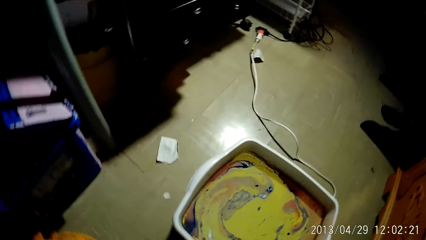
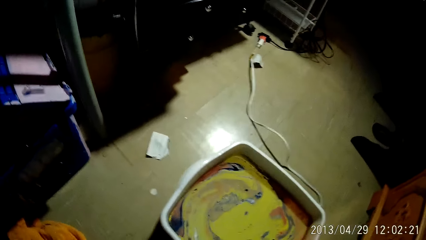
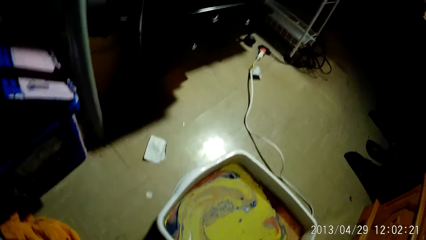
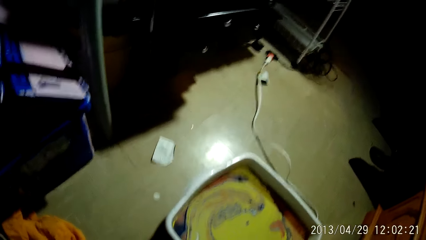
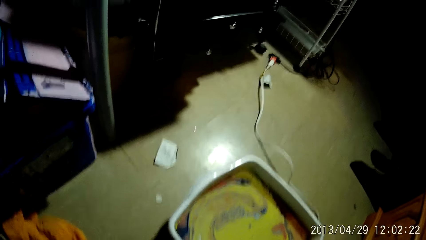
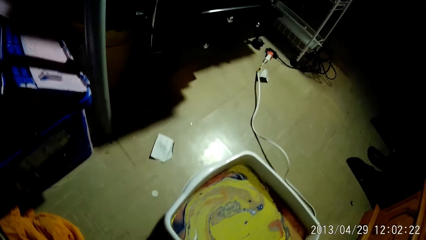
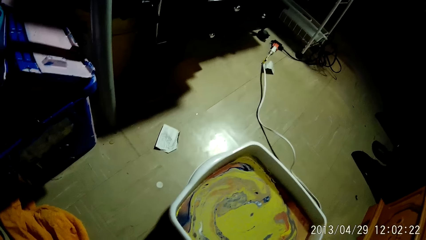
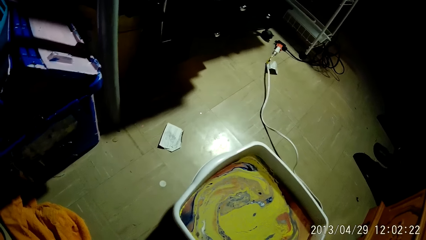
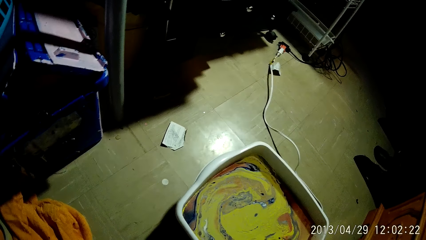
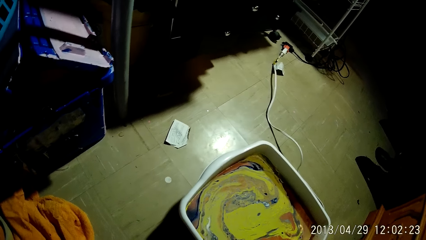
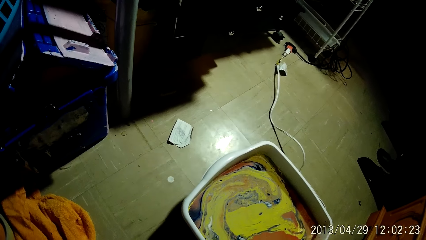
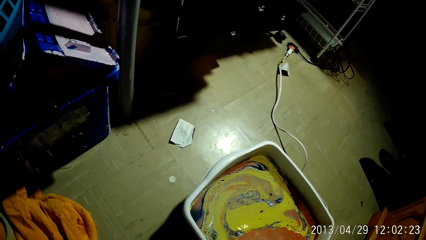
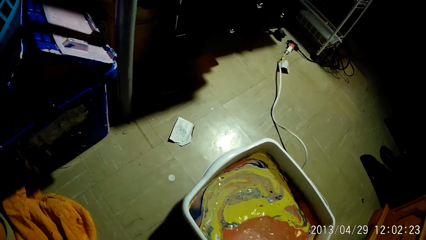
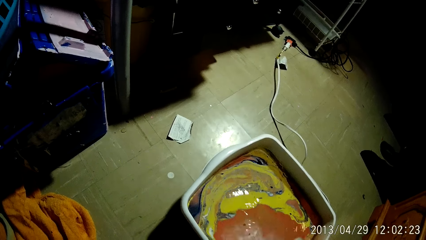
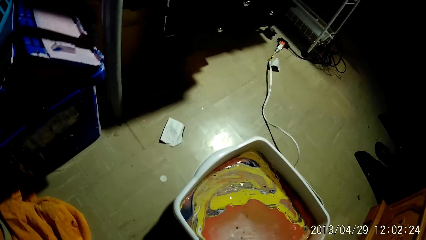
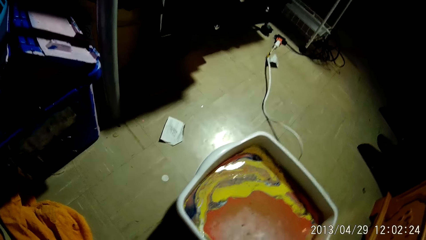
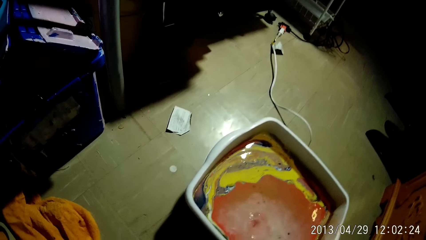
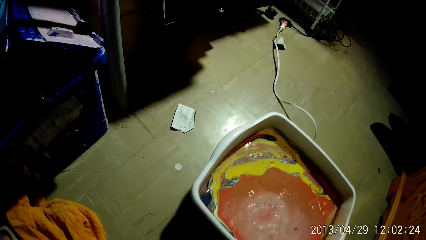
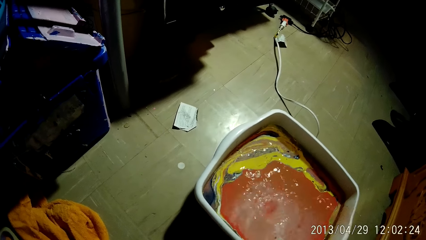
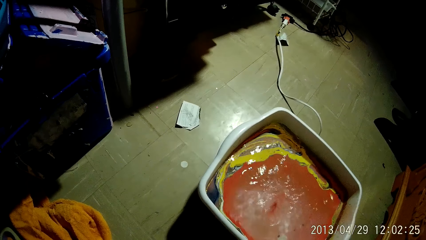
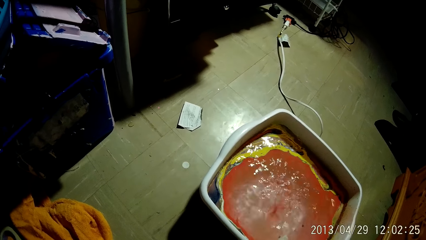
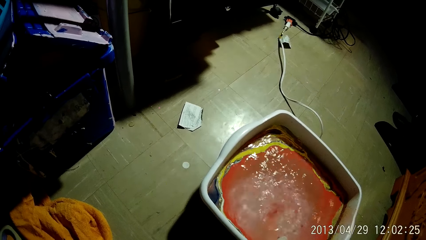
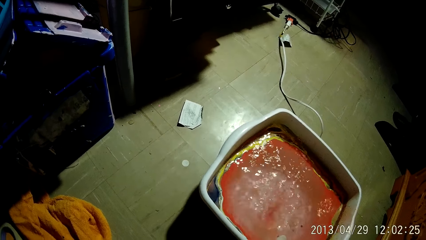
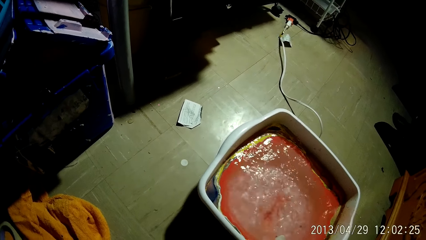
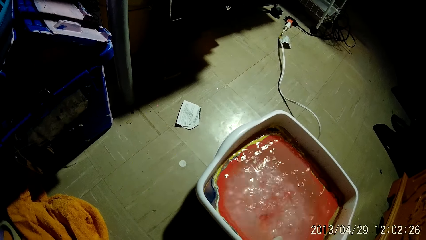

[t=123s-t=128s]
The camera wearer sprays a paint into a hydro-dip tank with her right hand.

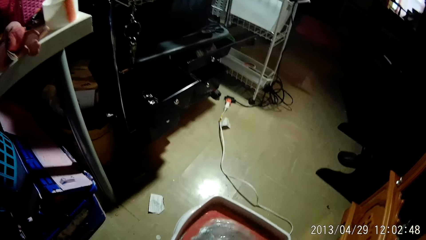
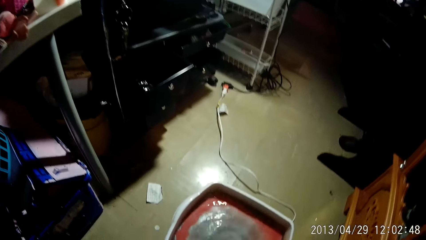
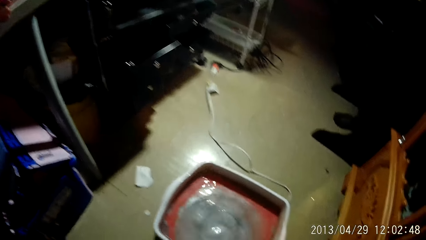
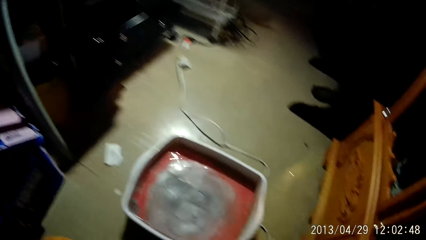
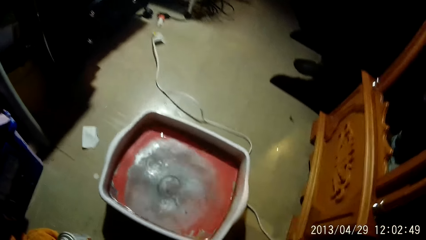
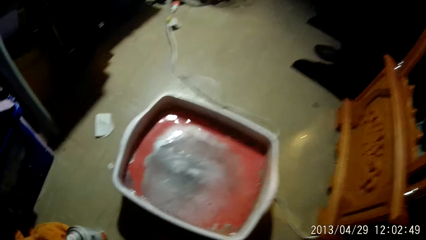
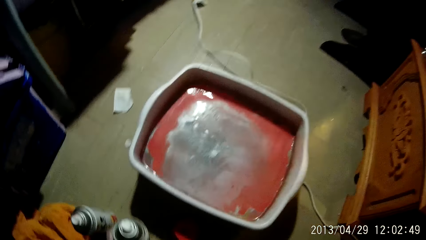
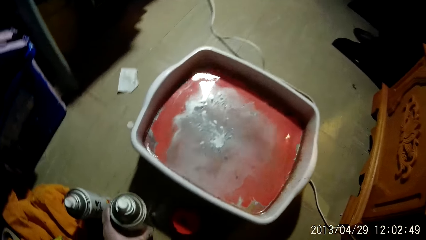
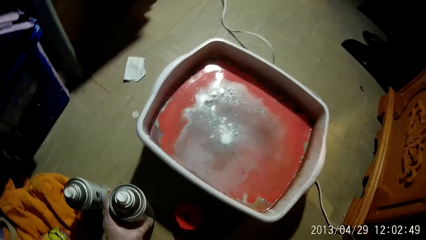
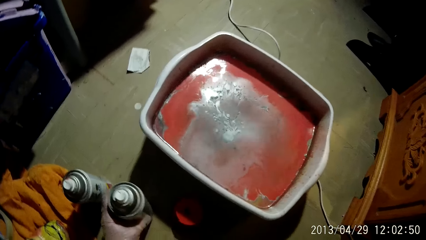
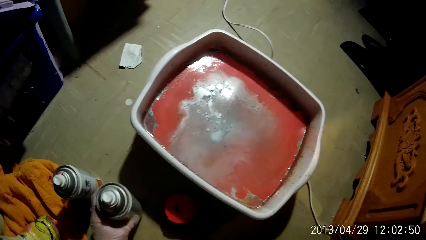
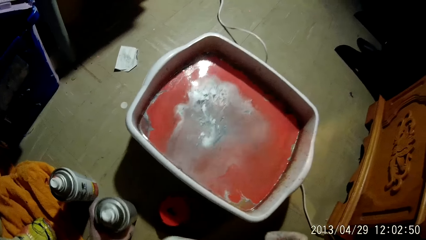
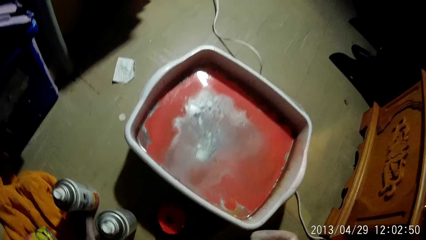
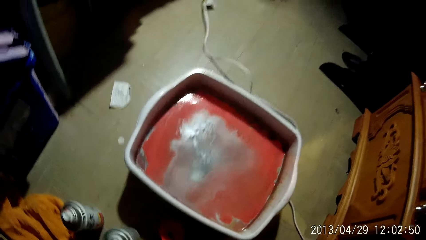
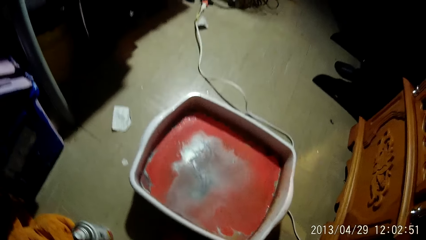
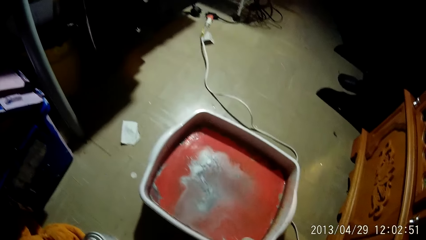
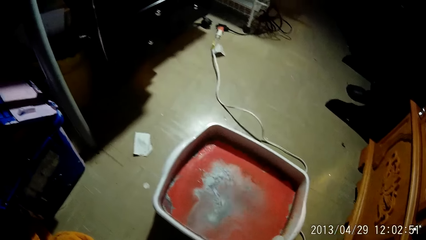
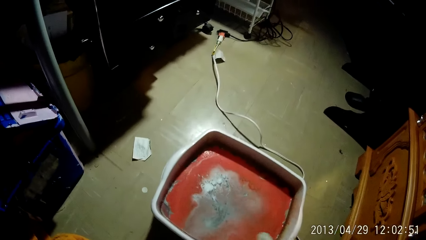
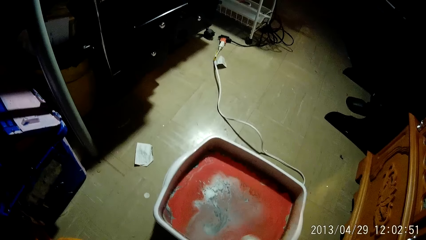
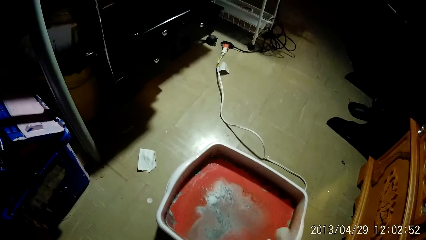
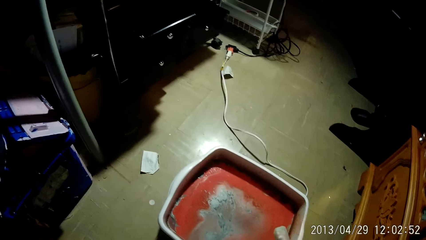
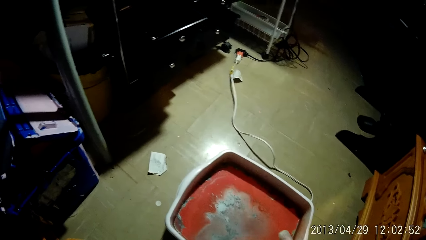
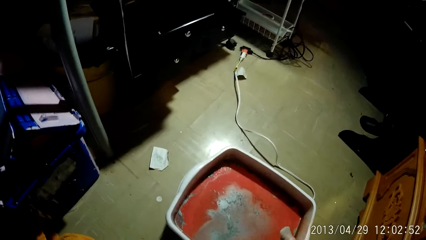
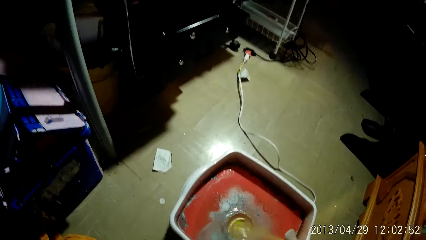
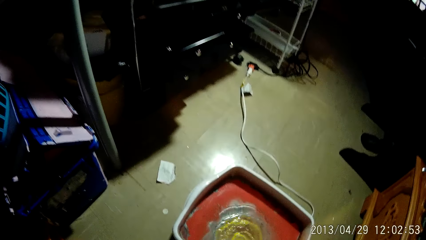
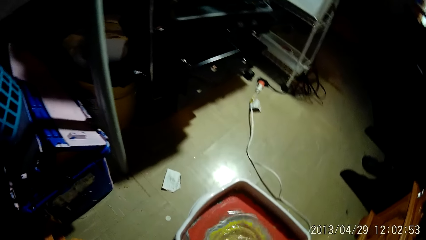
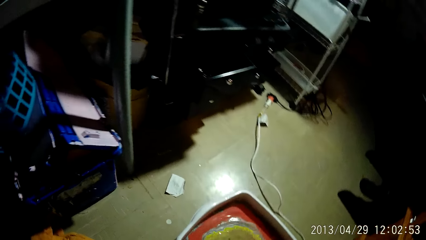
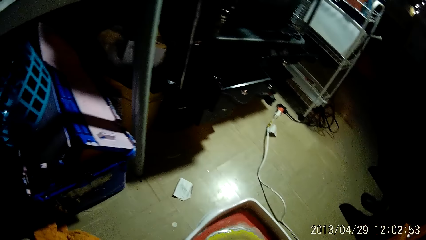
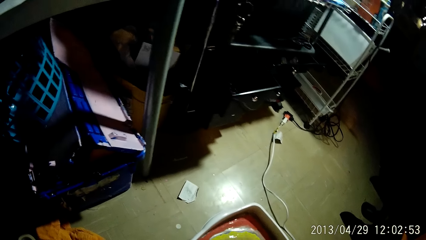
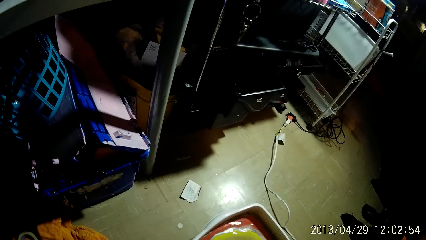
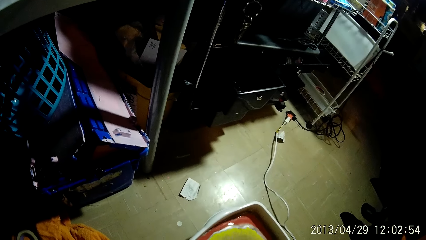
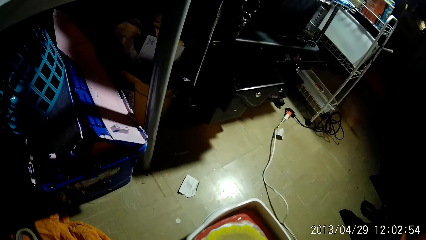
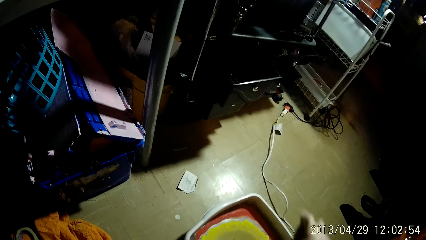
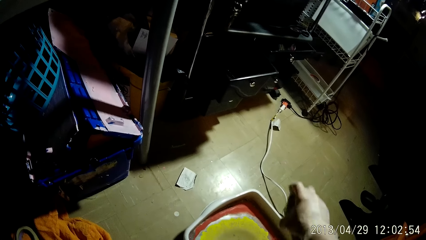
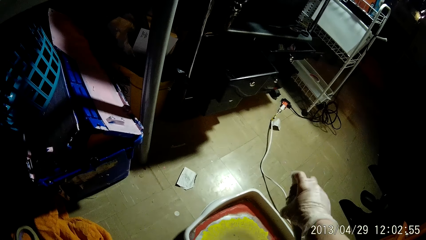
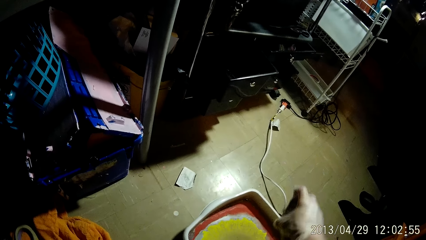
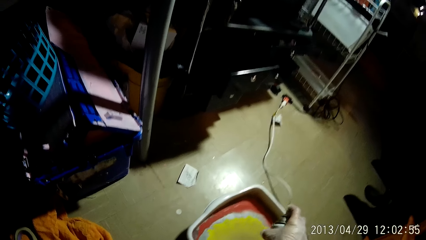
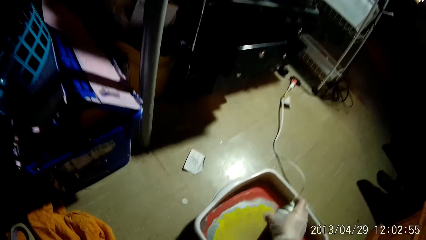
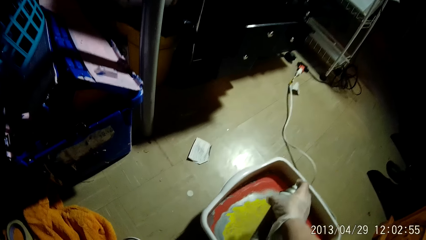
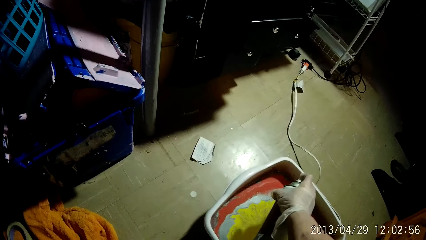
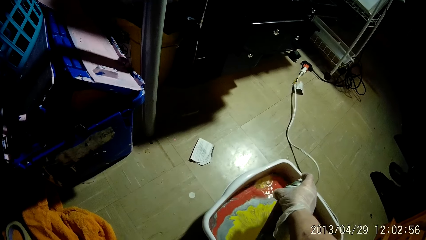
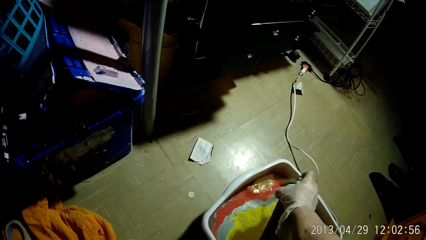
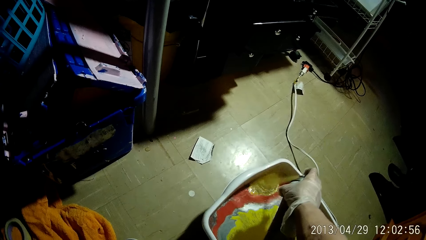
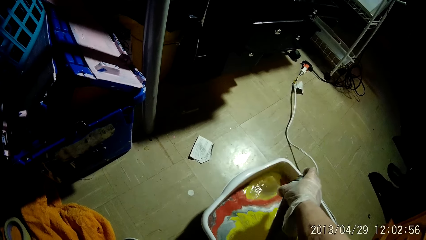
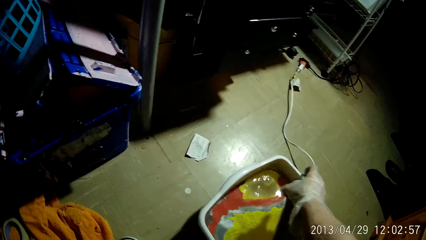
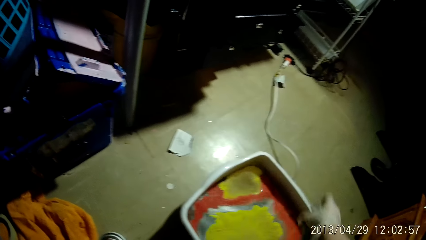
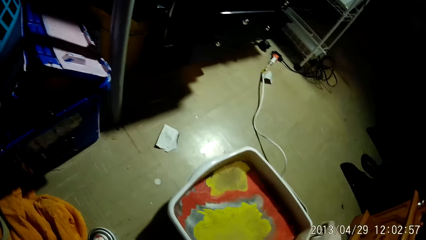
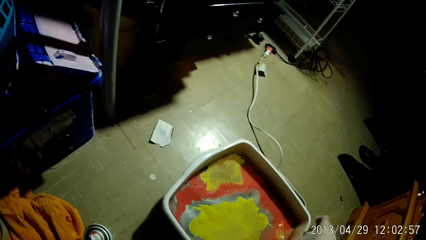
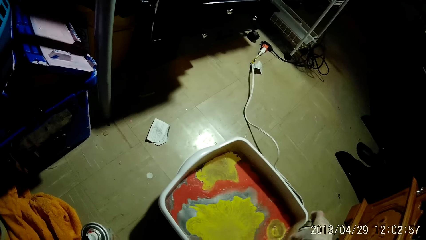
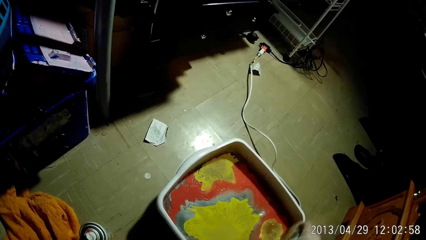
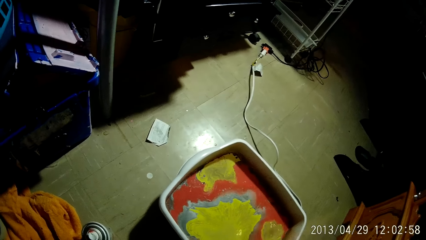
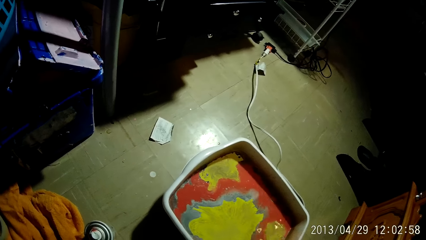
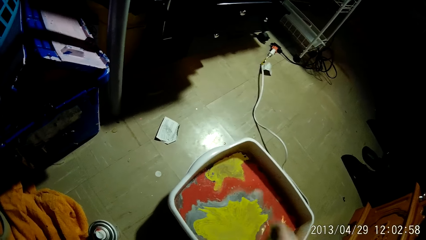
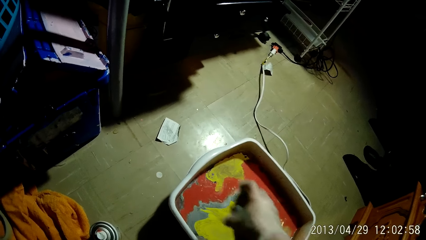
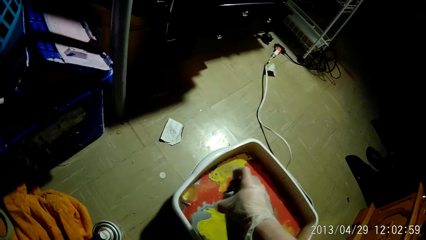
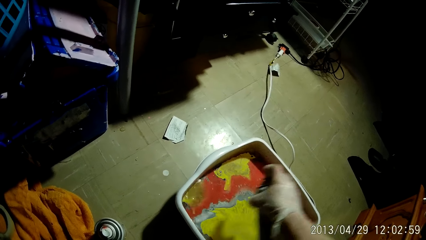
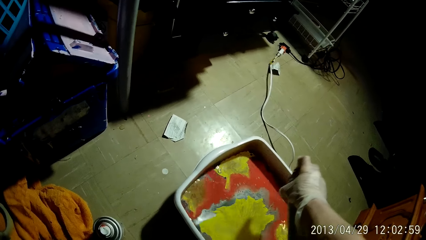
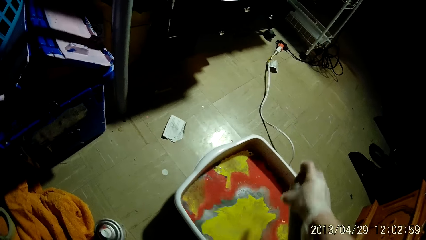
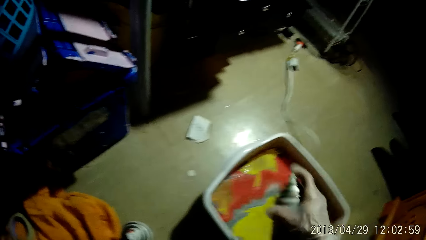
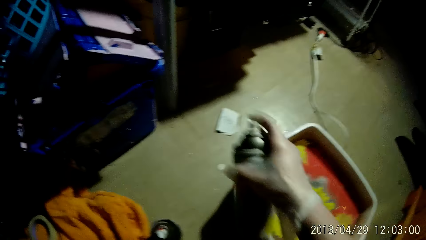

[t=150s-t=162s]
The camera wearer places the spray can on the floor with her left hand. She sprays a paint into the hydro-dip tank with her right hand.
